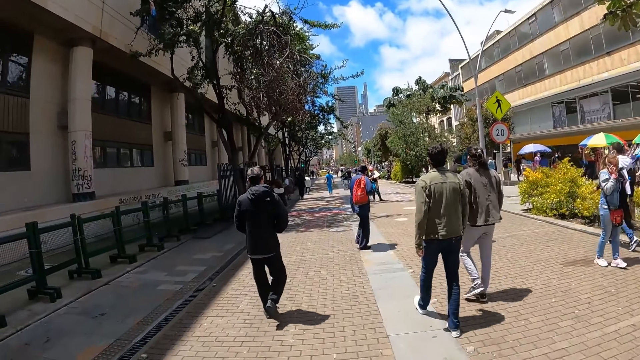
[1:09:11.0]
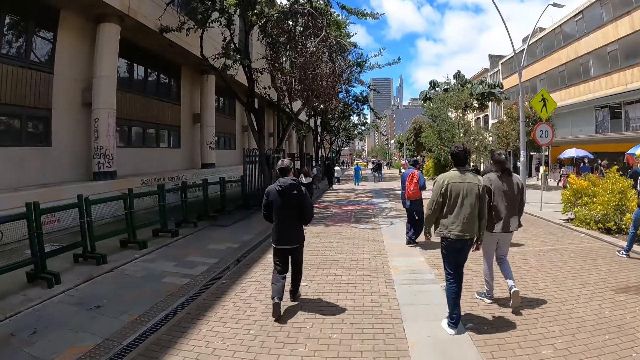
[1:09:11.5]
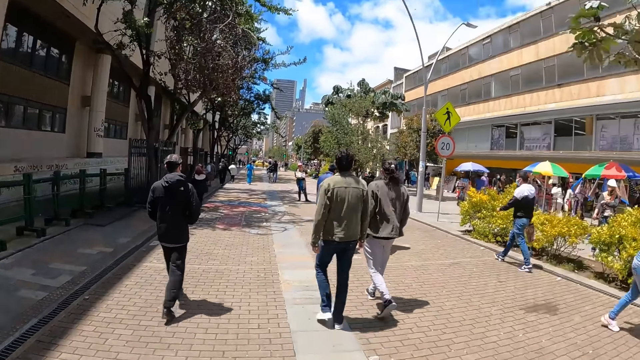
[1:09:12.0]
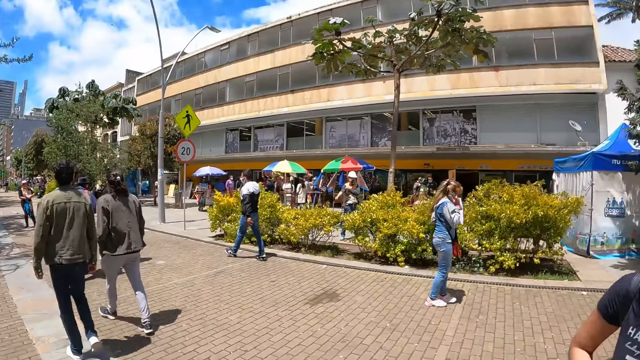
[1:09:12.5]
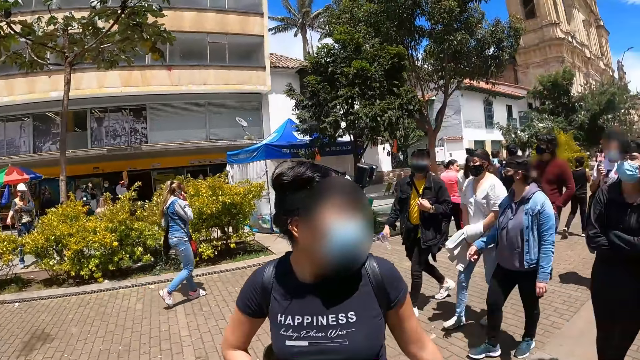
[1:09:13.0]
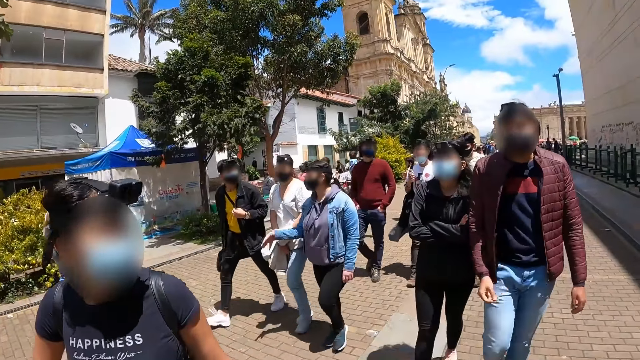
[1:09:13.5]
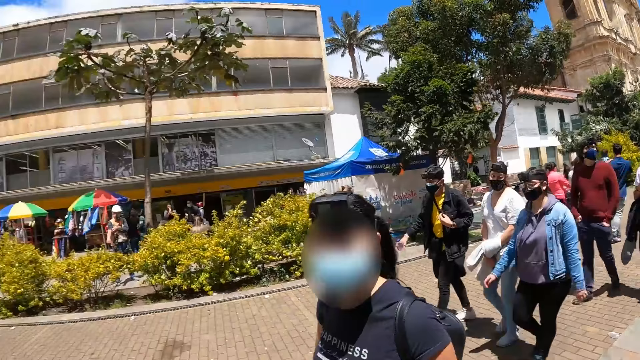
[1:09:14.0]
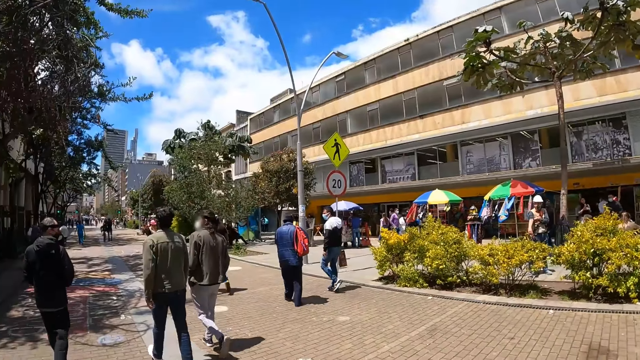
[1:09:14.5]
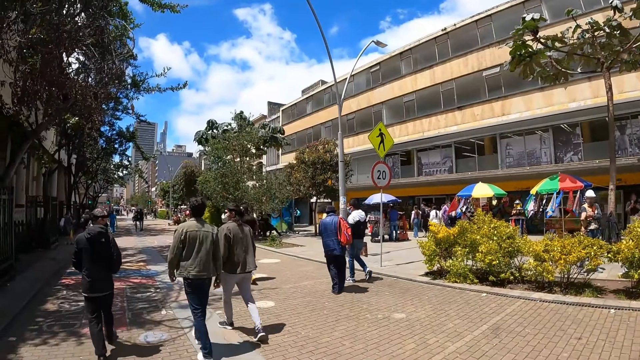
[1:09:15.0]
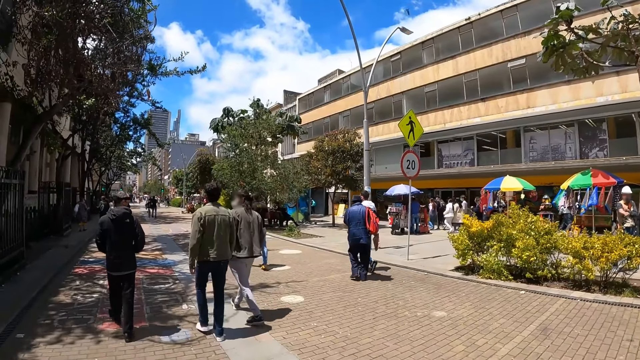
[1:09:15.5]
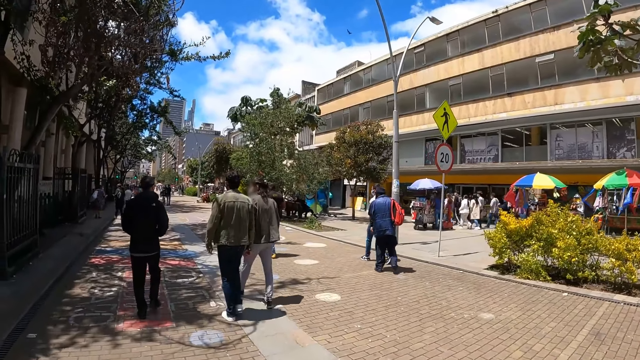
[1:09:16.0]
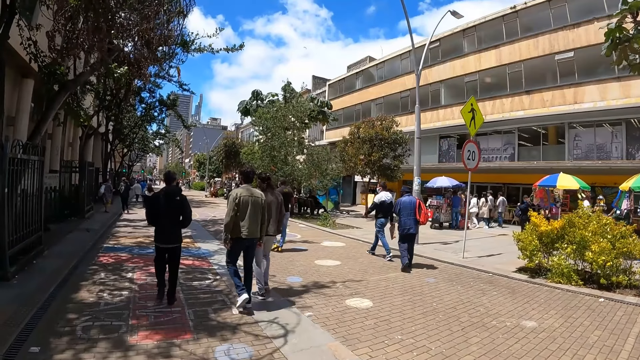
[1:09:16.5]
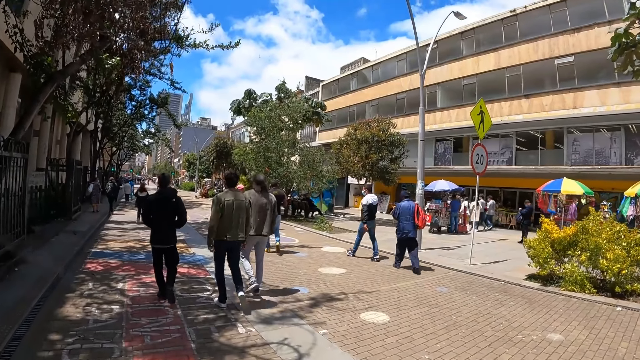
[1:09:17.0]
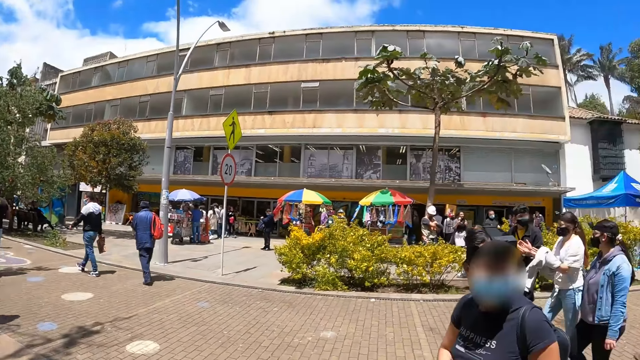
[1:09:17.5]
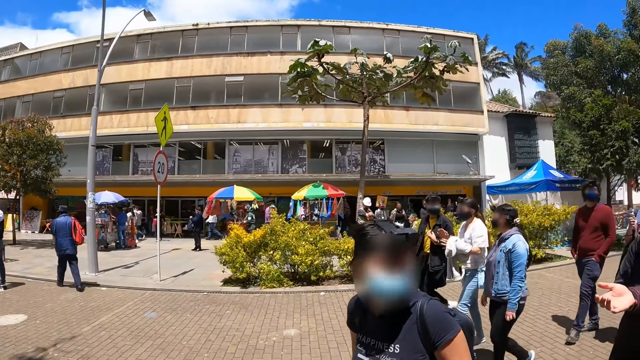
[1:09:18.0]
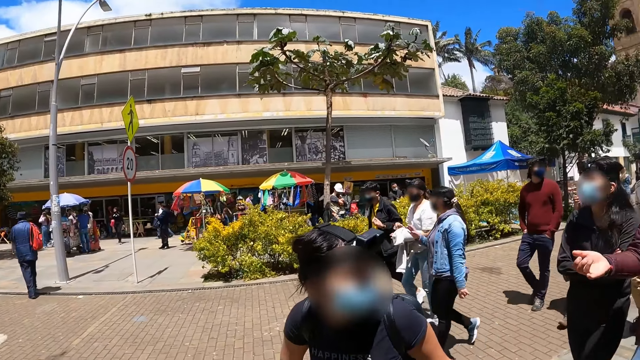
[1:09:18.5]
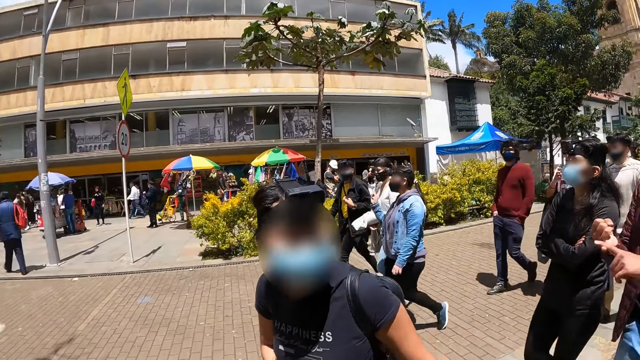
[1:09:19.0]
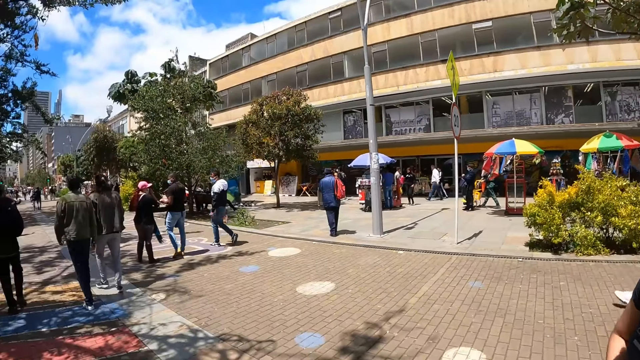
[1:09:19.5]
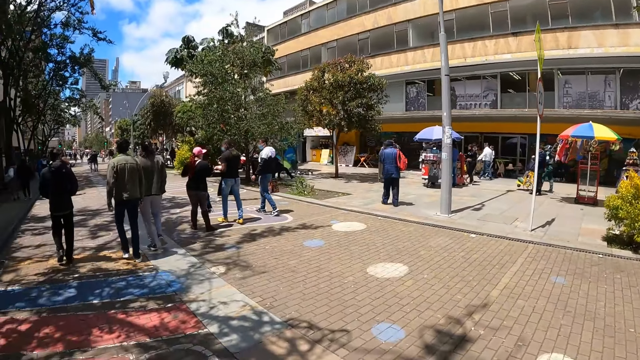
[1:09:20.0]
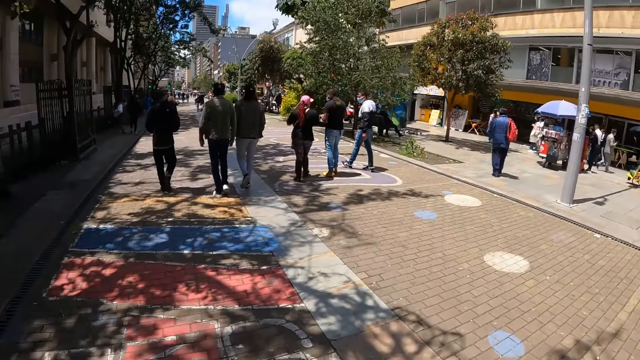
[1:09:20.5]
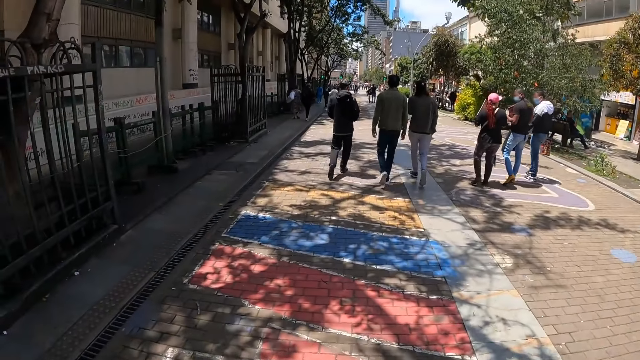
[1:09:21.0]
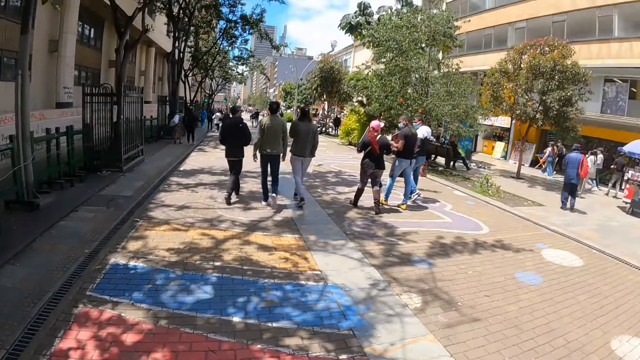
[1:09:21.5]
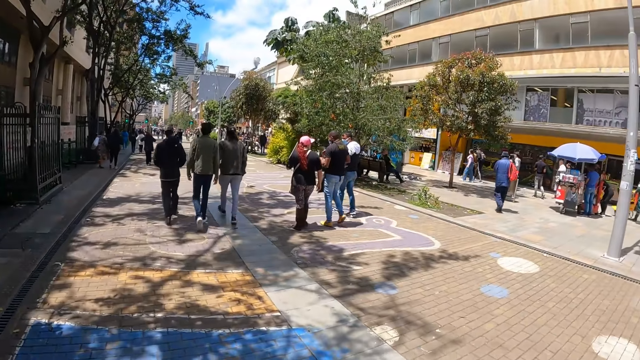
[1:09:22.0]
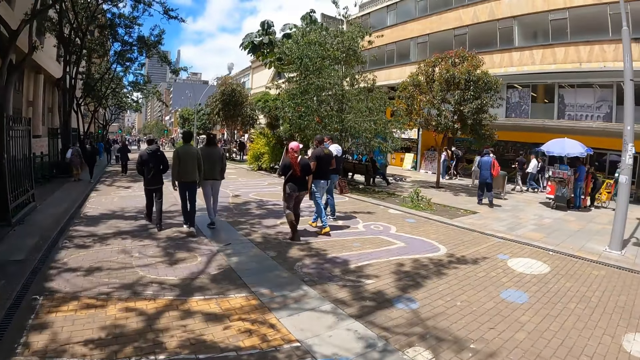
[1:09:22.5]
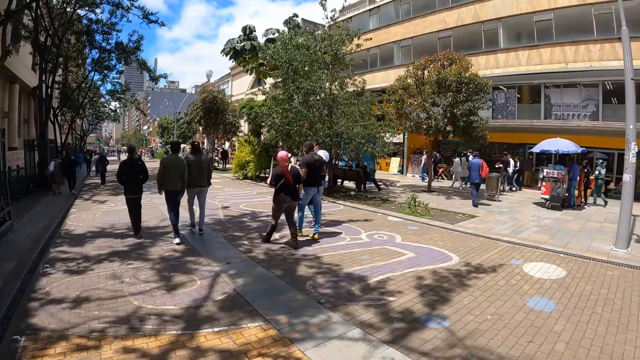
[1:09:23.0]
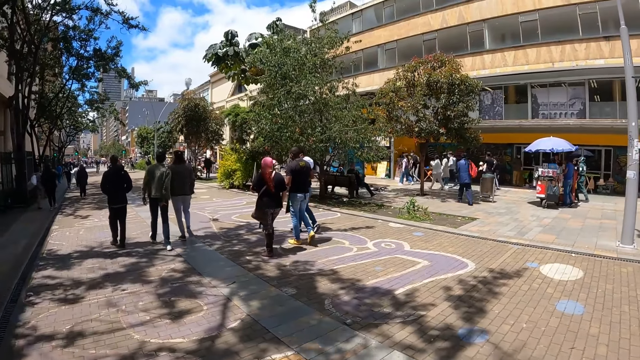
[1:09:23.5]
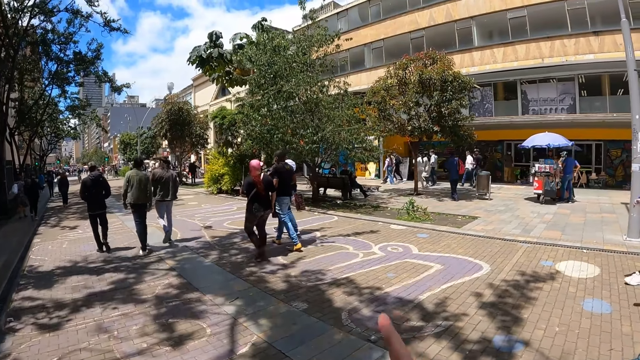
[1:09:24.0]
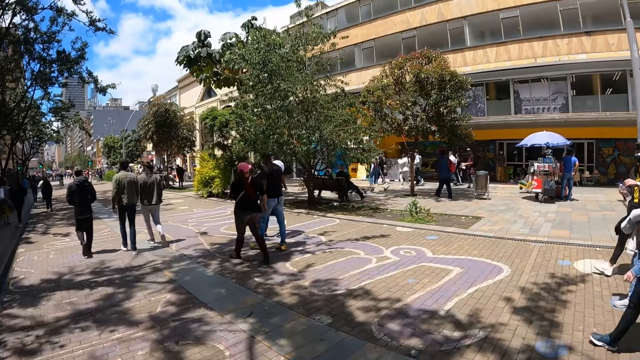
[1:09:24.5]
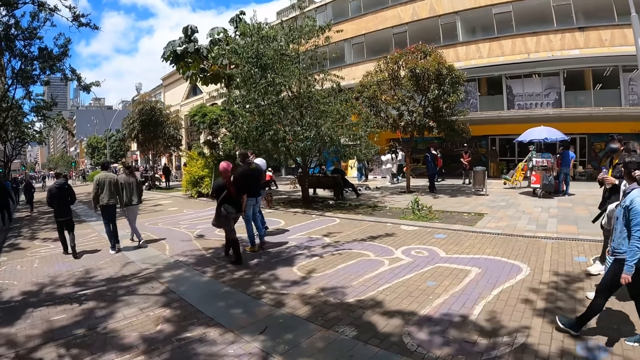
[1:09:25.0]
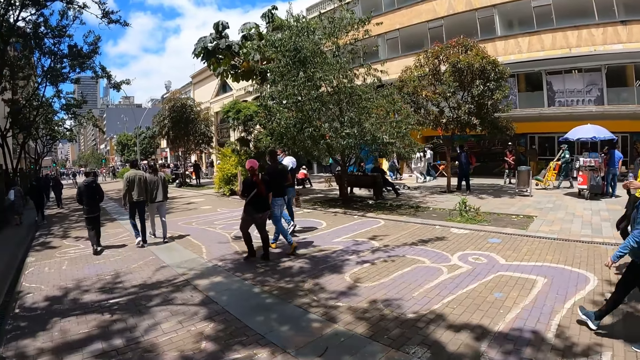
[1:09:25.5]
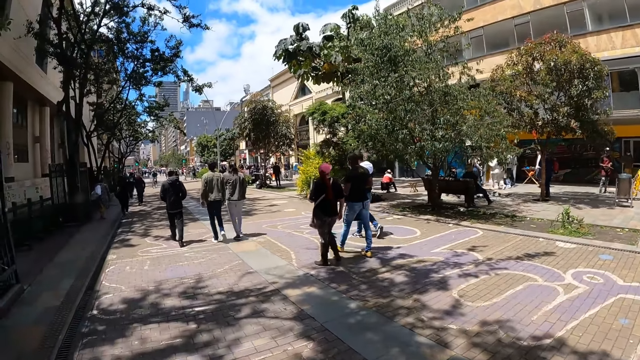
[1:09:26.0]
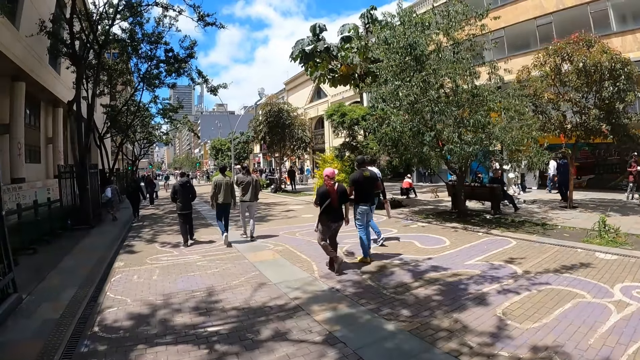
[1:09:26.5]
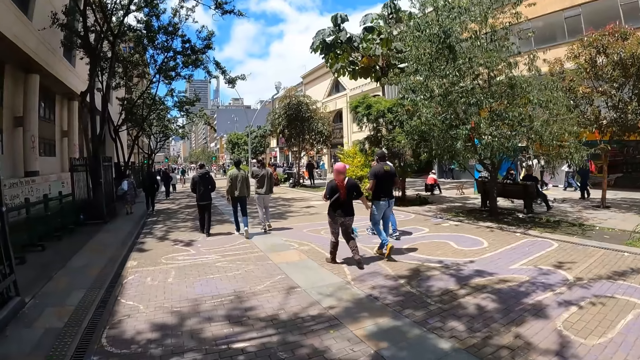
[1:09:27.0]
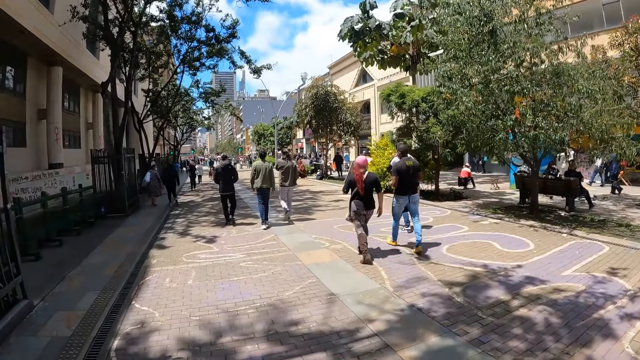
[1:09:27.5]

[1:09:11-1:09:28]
The camera wearer looks around the streets. They walk along the pavement. They walk along the pavement again.

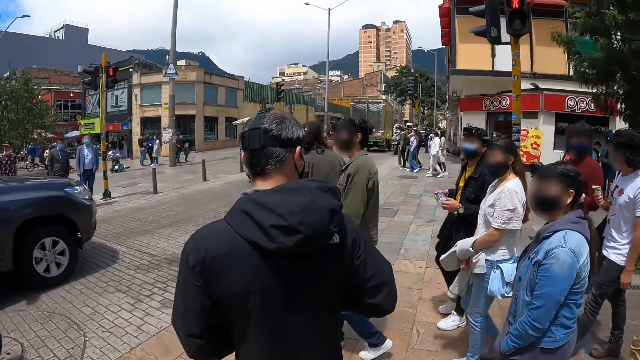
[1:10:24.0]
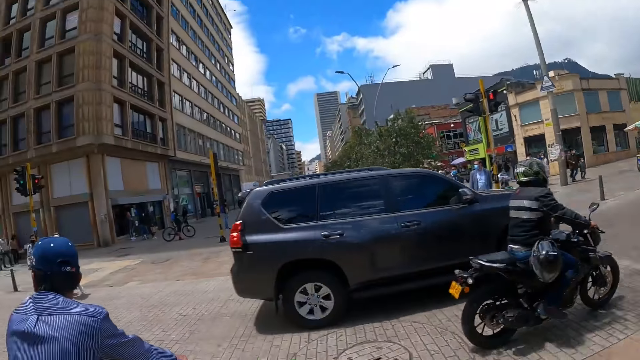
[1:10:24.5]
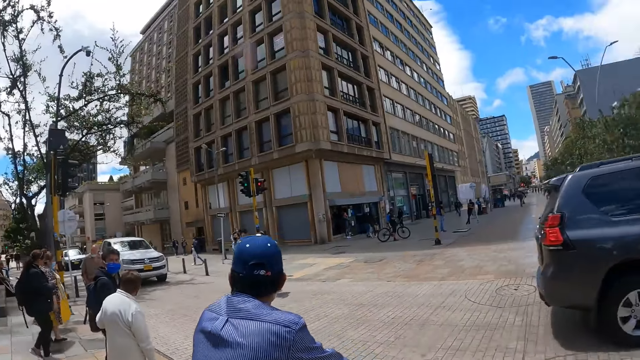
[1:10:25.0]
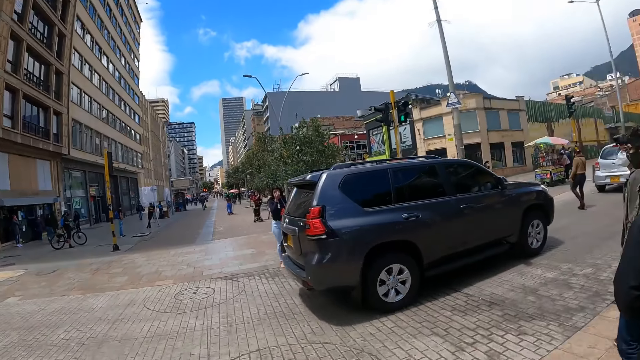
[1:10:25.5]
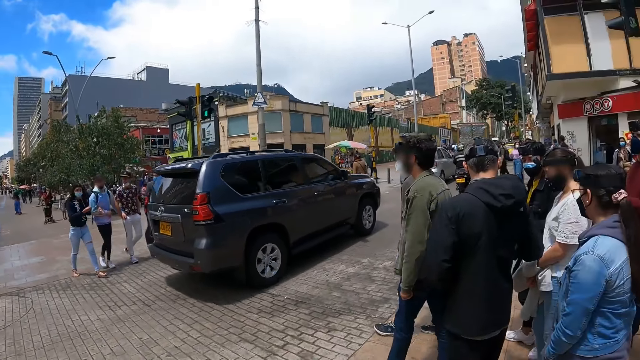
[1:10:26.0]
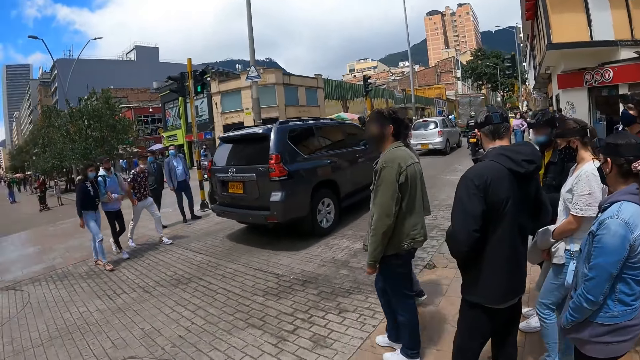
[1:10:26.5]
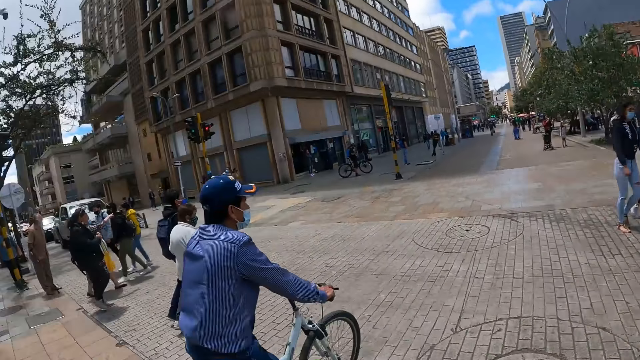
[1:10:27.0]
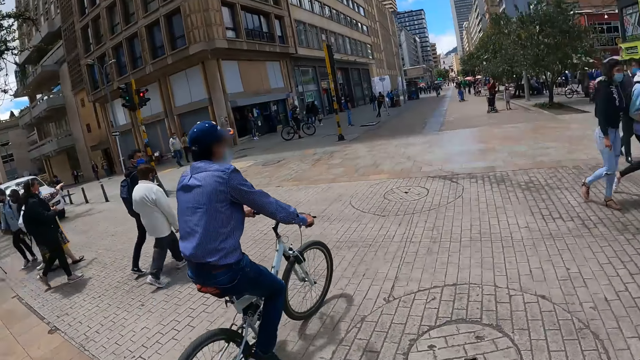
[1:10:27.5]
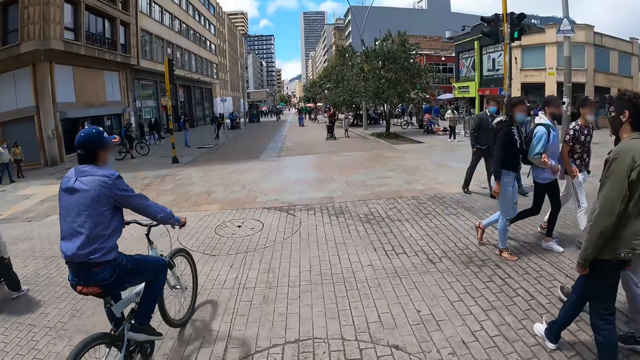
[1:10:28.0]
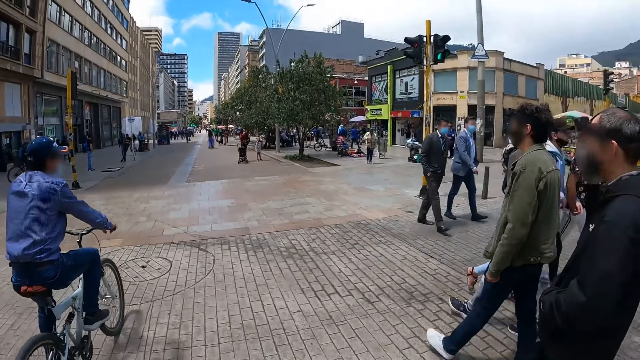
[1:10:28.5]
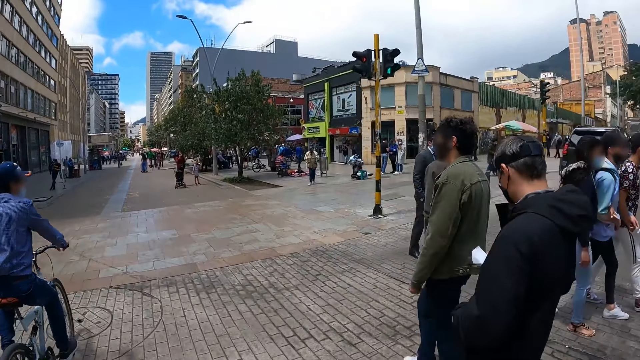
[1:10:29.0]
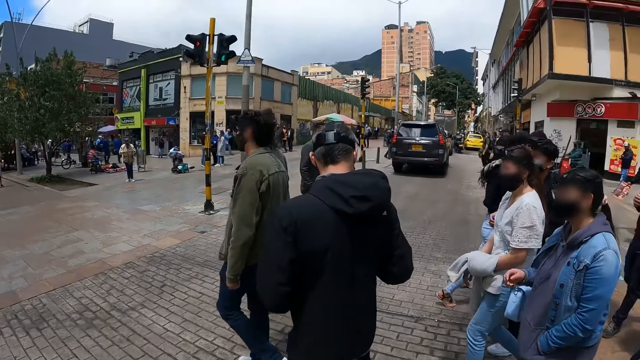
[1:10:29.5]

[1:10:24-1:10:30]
The camera wearer looks around the streets.
